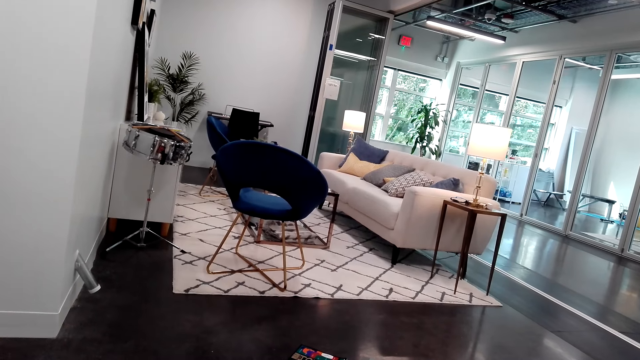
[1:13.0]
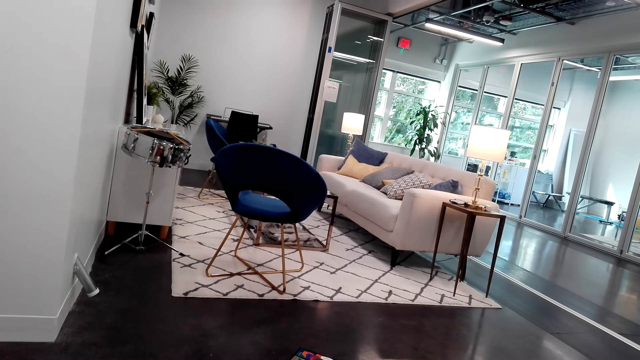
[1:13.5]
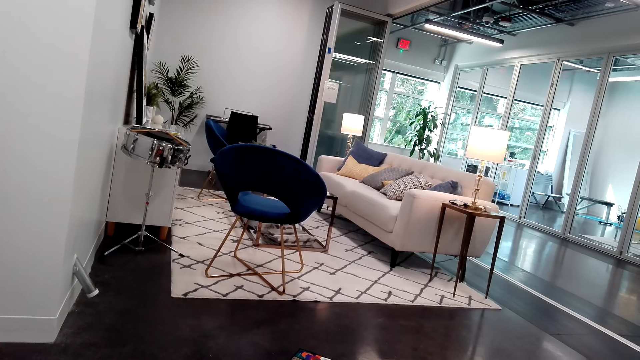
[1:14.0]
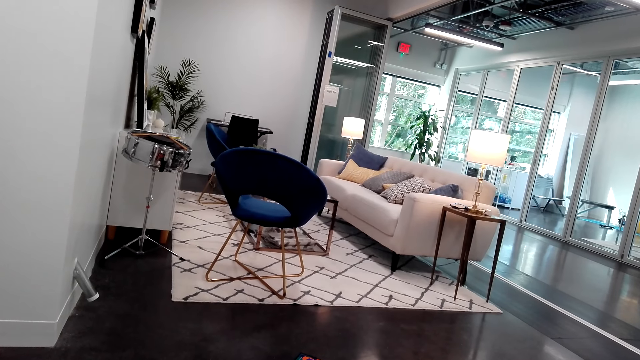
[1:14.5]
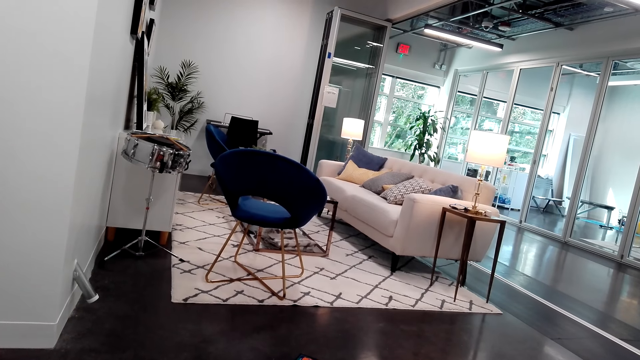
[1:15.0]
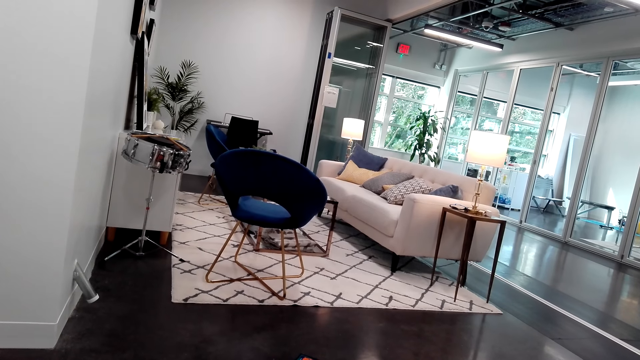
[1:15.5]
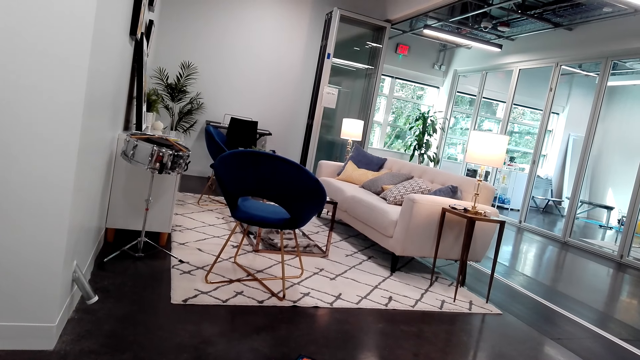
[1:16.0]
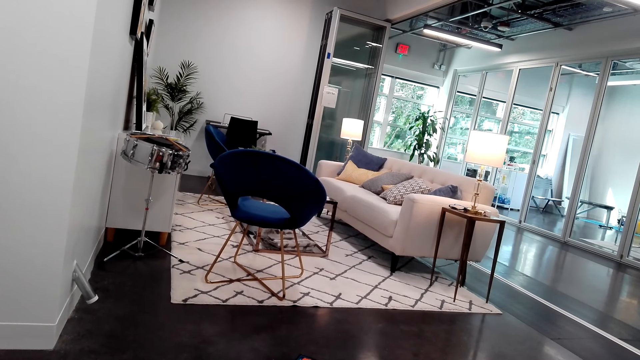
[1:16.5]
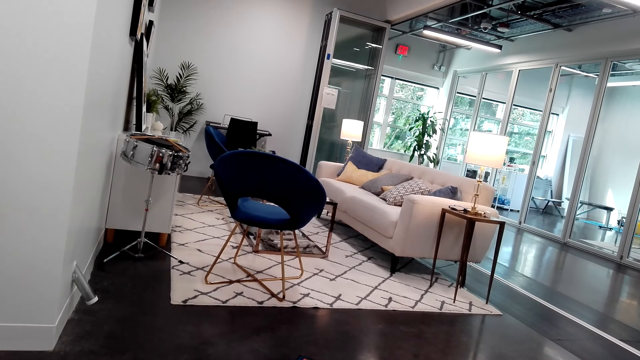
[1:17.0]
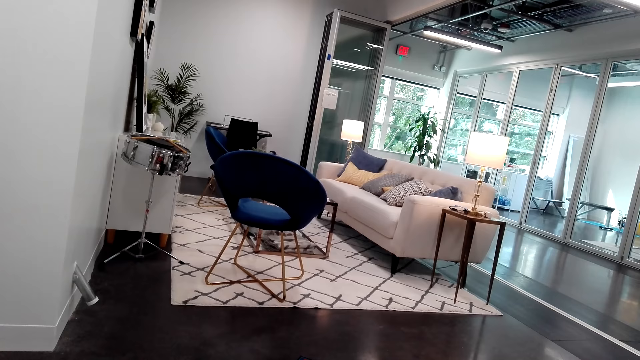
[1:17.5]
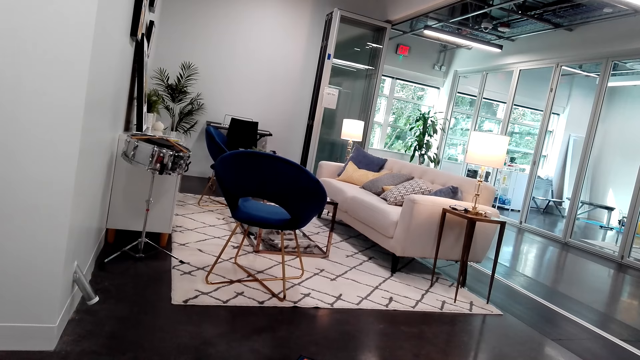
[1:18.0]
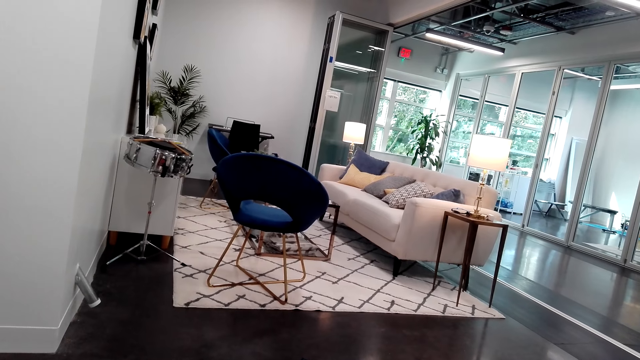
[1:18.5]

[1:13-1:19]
The camera wearer reads the book.

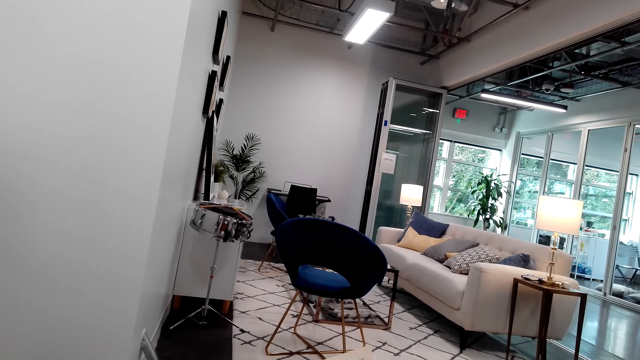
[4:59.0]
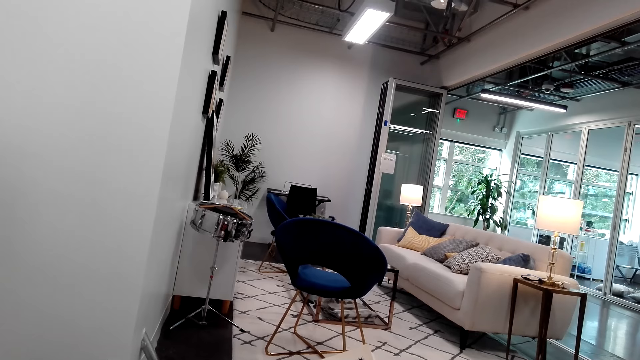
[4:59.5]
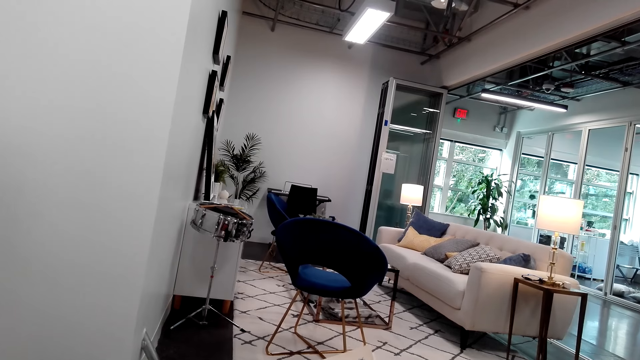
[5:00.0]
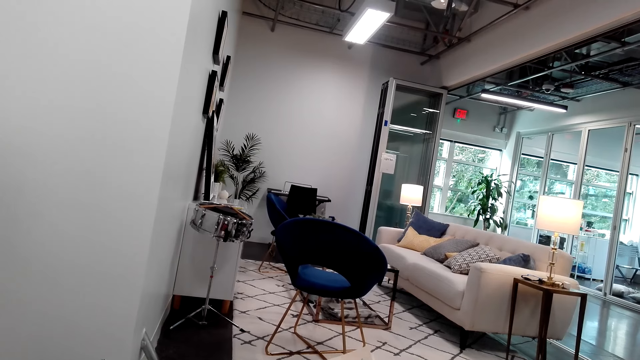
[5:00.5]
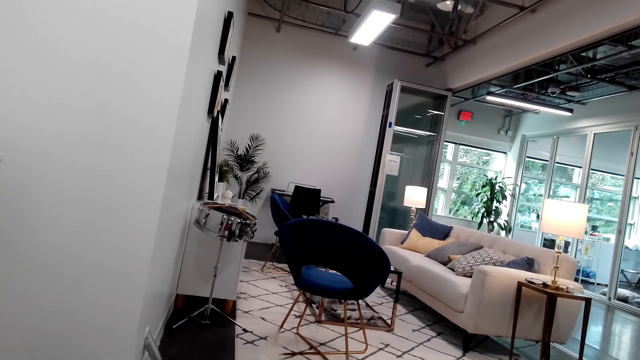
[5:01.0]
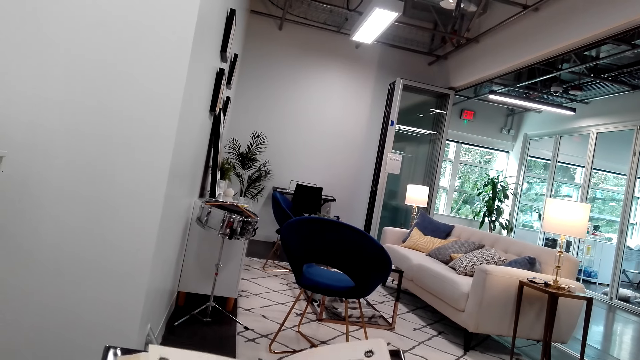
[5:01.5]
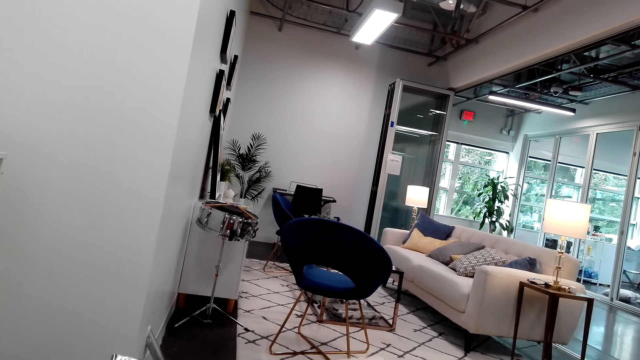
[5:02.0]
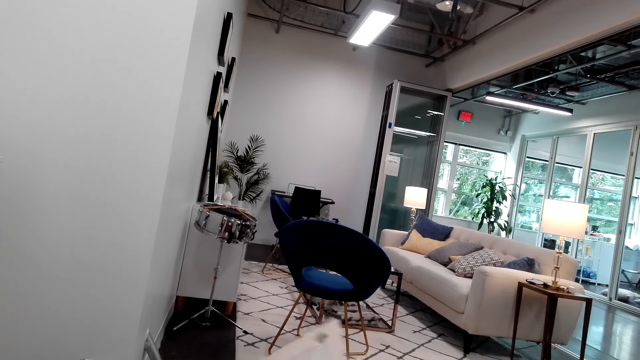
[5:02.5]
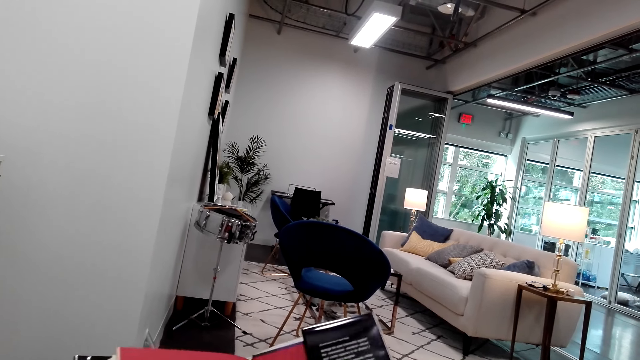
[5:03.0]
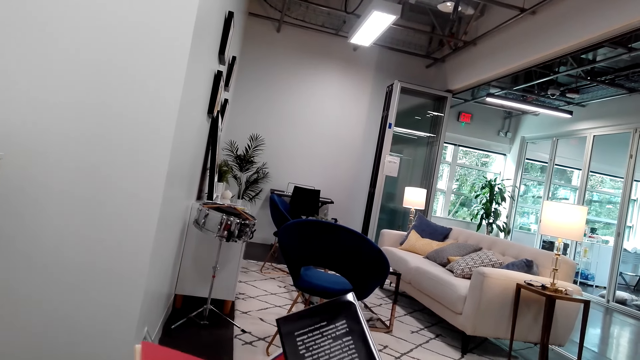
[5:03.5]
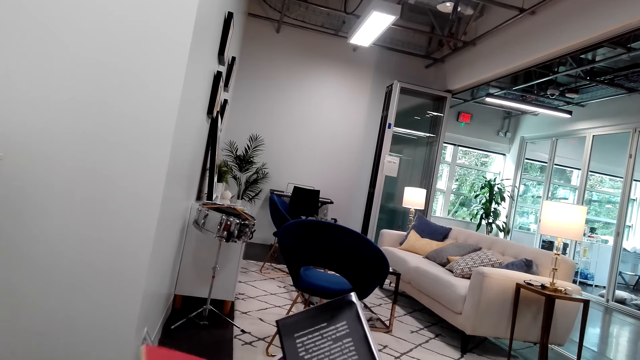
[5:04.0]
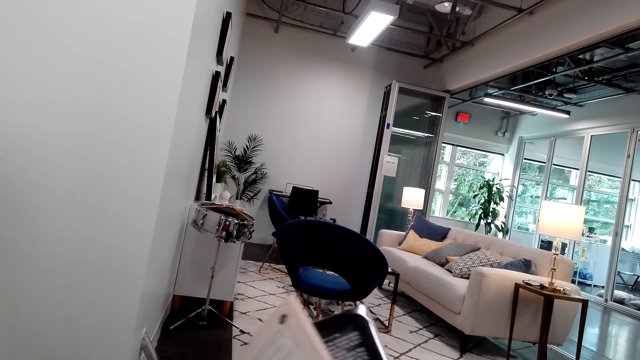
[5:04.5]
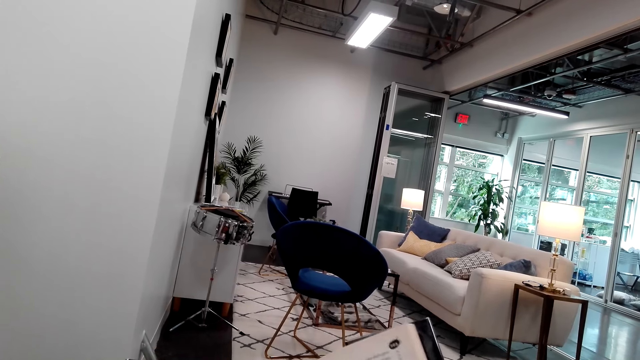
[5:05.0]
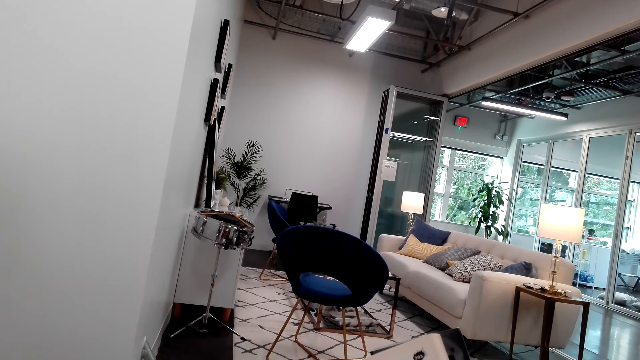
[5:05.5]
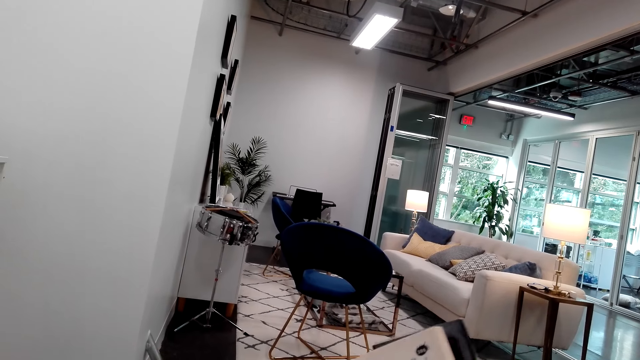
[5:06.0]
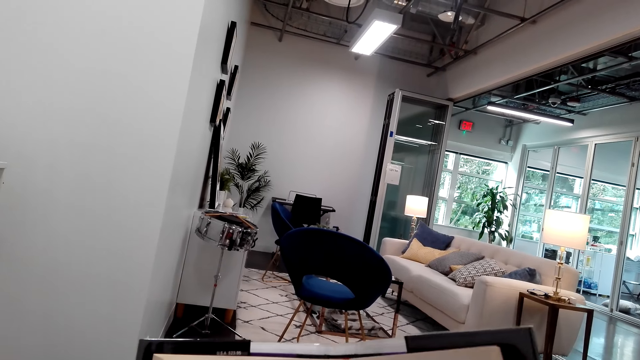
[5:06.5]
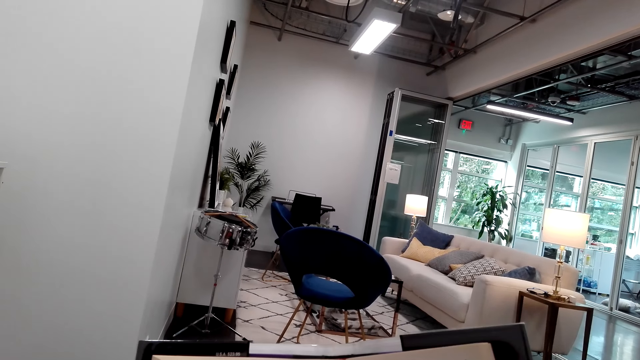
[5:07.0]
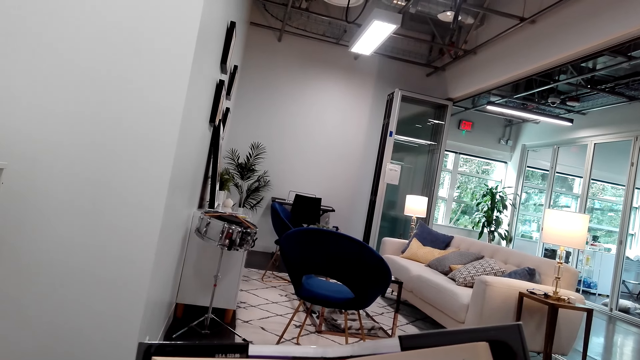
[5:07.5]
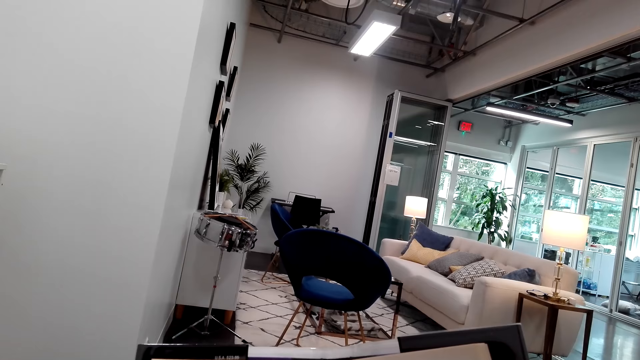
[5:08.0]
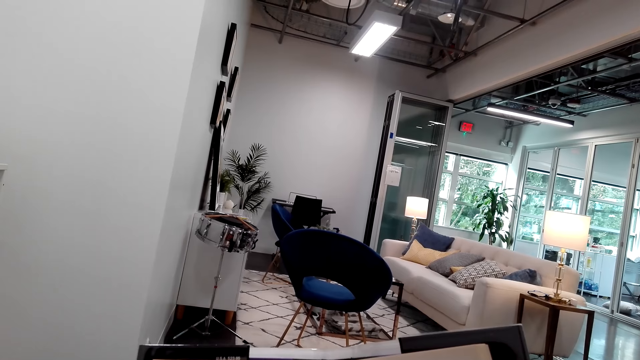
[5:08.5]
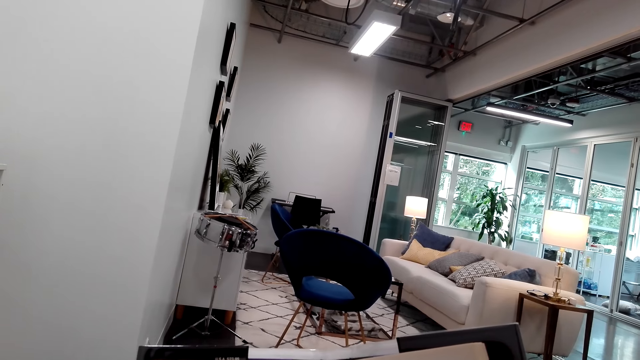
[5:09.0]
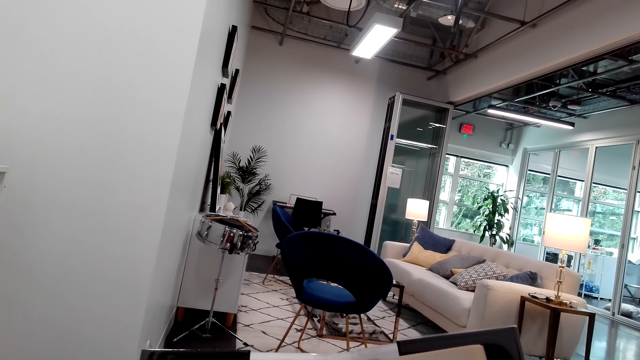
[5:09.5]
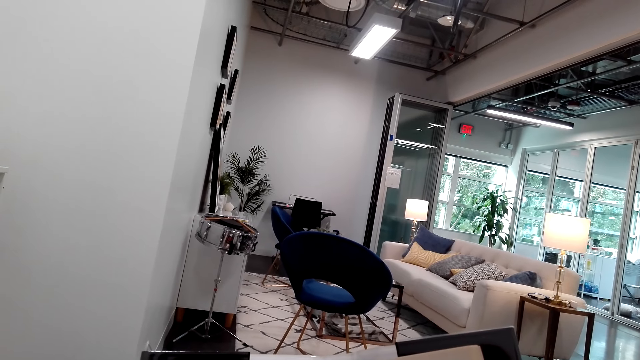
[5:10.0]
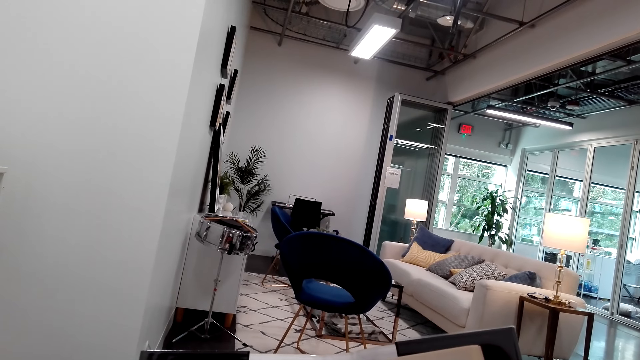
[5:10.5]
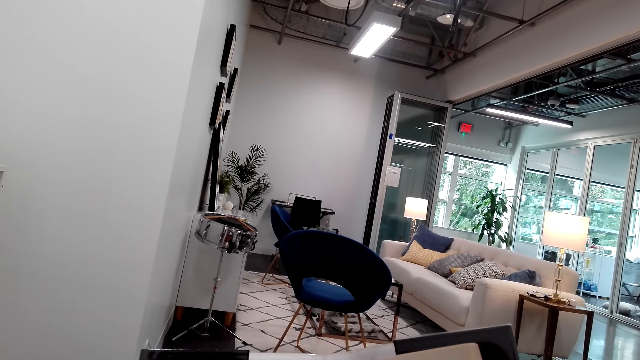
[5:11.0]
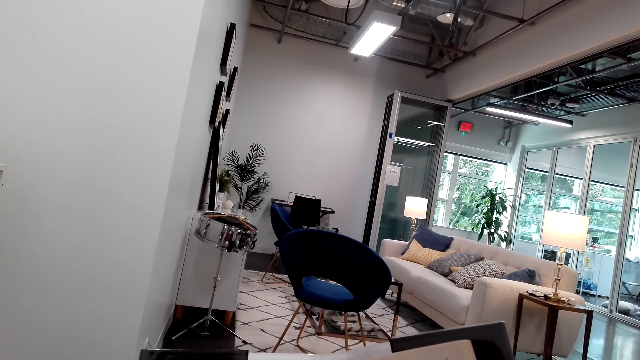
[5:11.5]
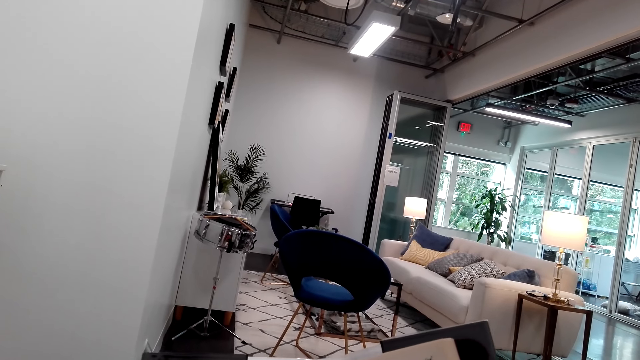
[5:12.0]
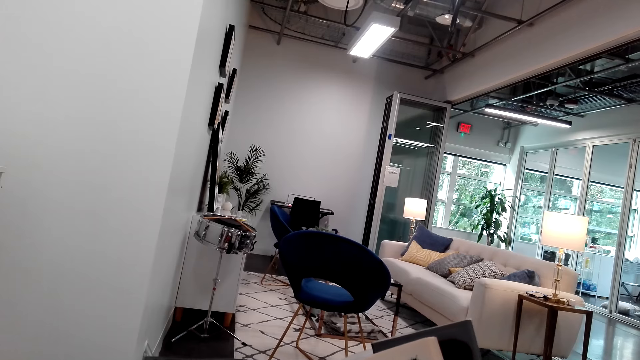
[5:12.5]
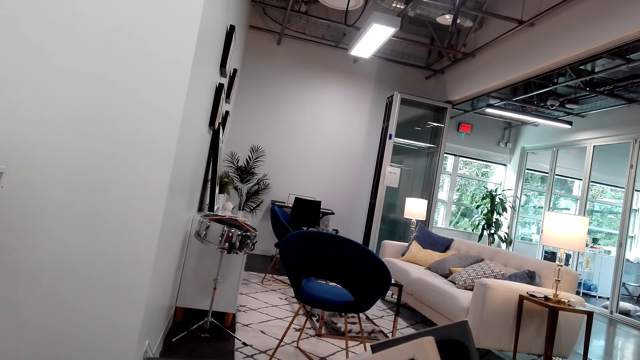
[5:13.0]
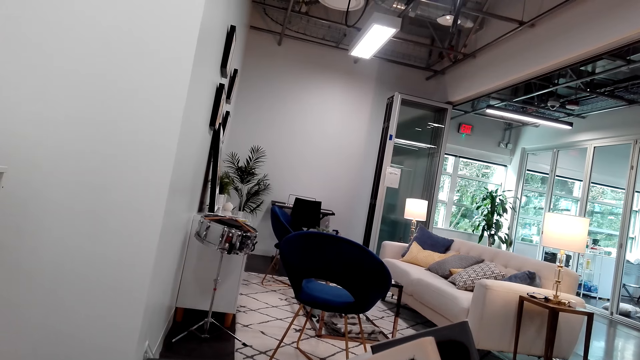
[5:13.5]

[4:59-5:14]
The camera wearer flips the page. They flip the page again. They look at the book.
